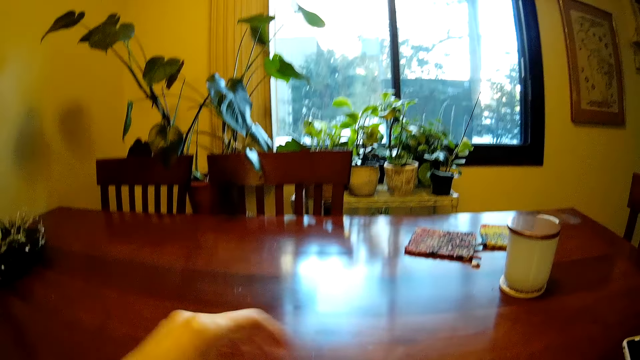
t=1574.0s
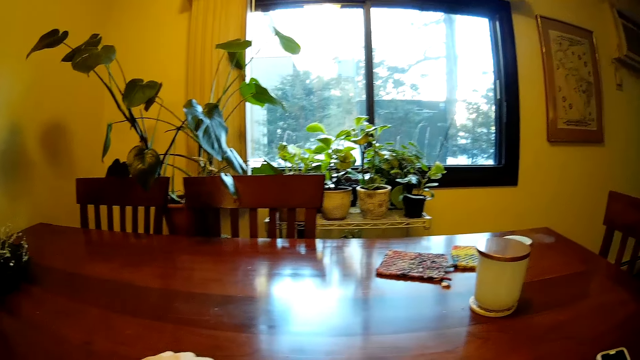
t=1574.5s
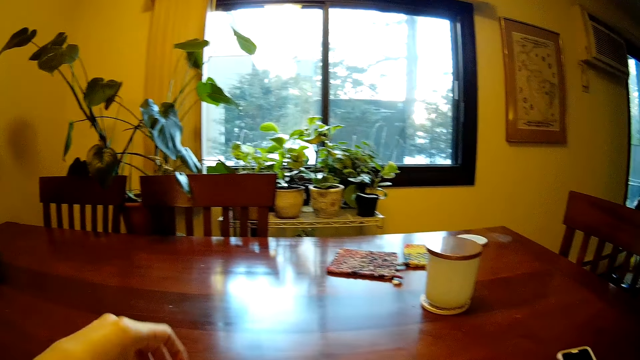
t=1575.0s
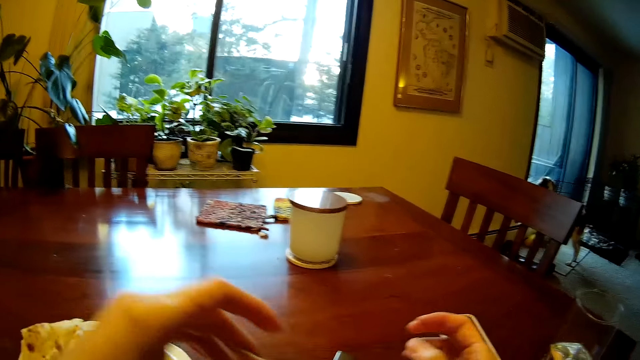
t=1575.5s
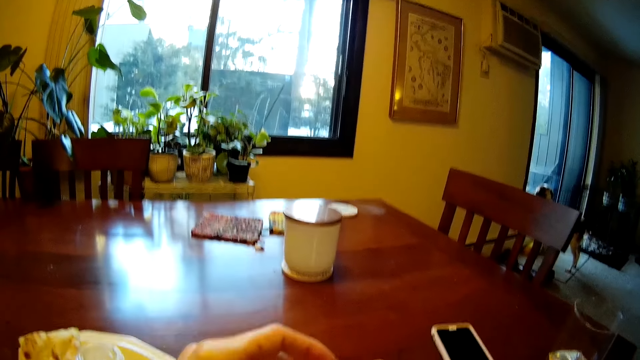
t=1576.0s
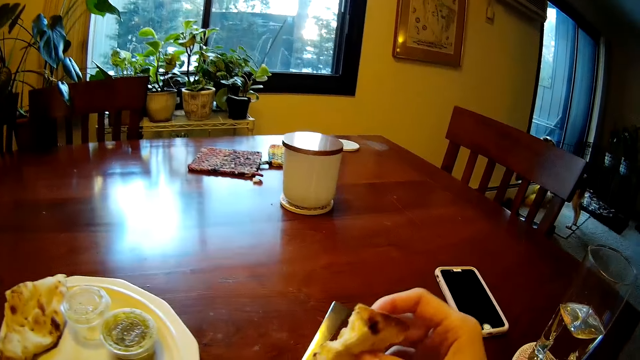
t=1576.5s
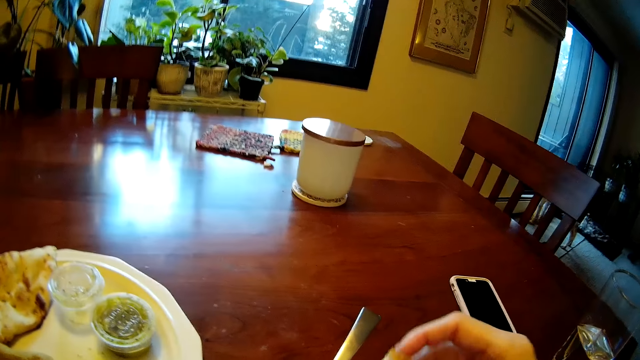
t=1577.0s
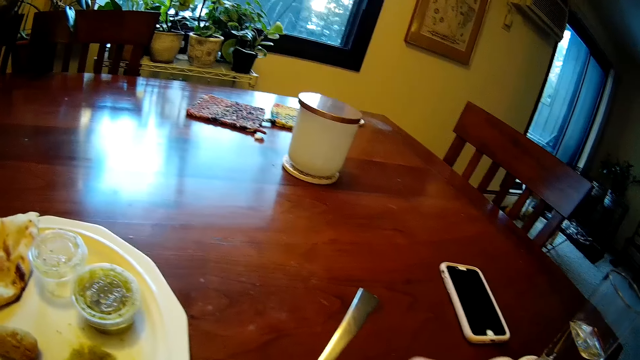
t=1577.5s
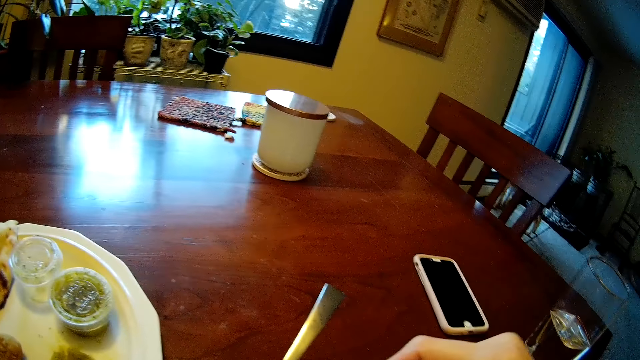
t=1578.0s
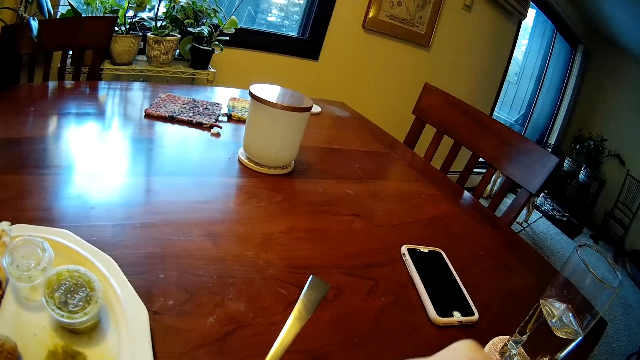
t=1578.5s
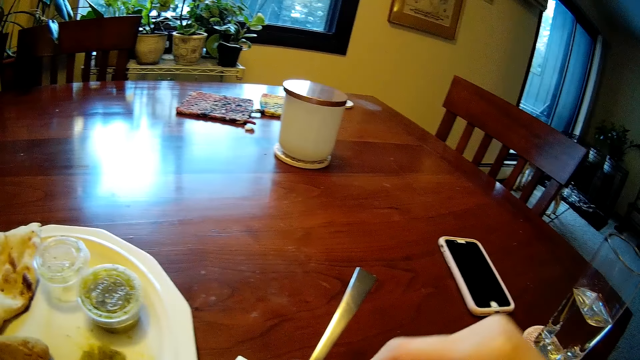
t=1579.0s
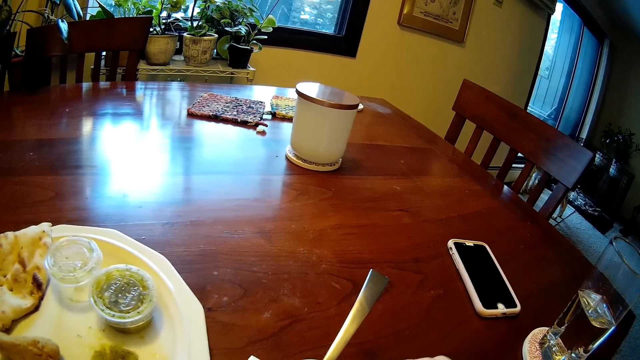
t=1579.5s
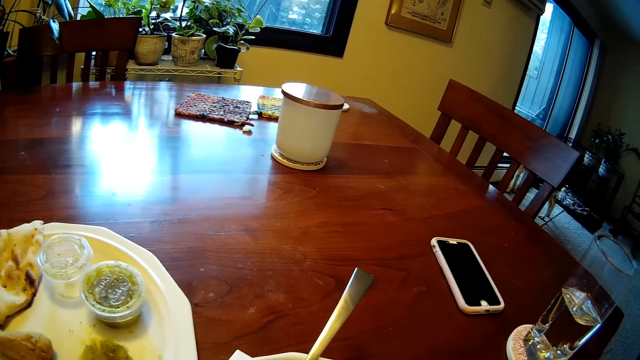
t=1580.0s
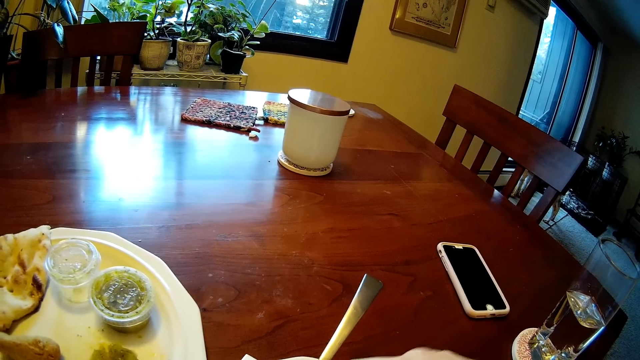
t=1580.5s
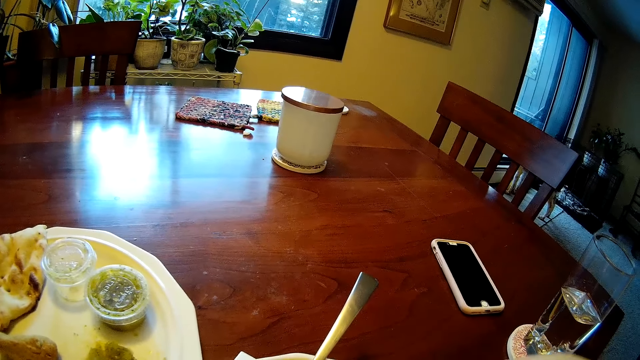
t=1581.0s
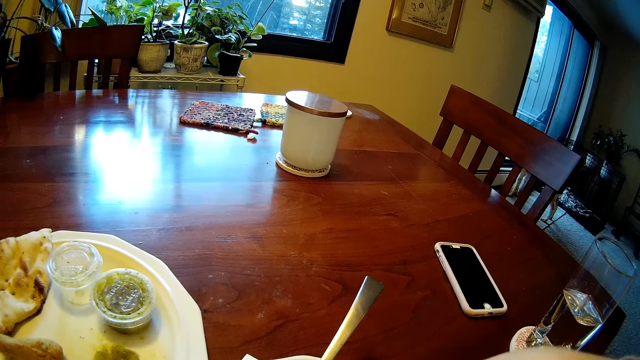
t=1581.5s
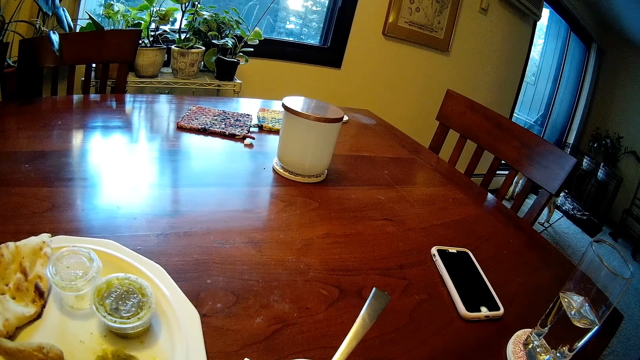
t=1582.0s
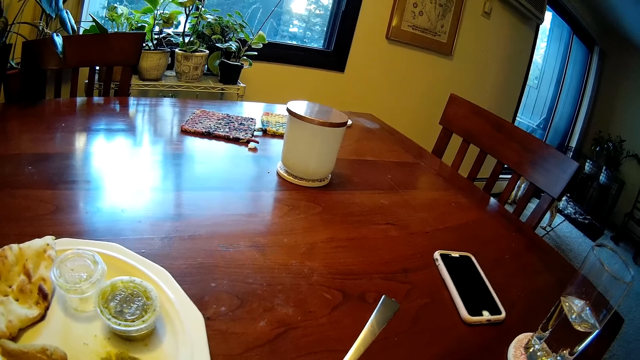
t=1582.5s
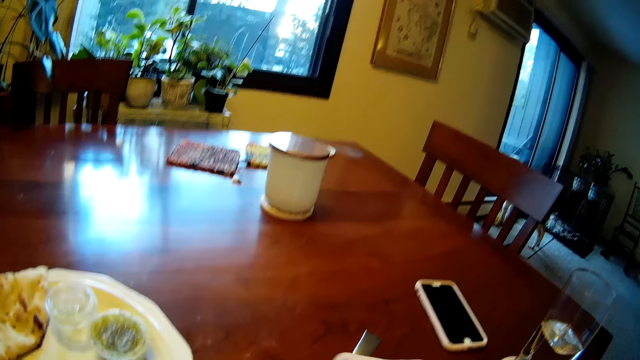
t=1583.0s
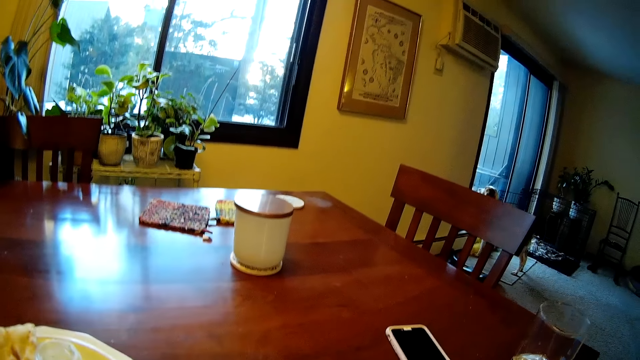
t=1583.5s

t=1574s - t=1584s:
The camera wearer picks up a pancake from the plate with his left hand. He passes the pancake in his left hand to his right hand.

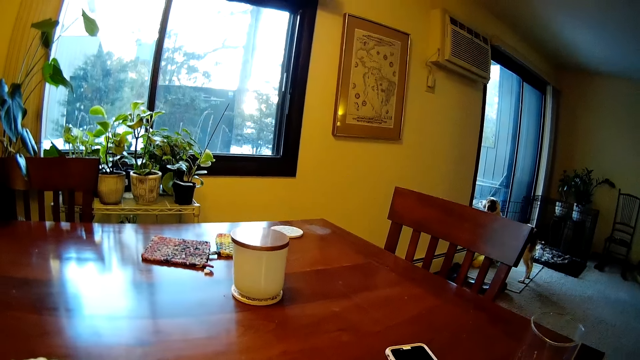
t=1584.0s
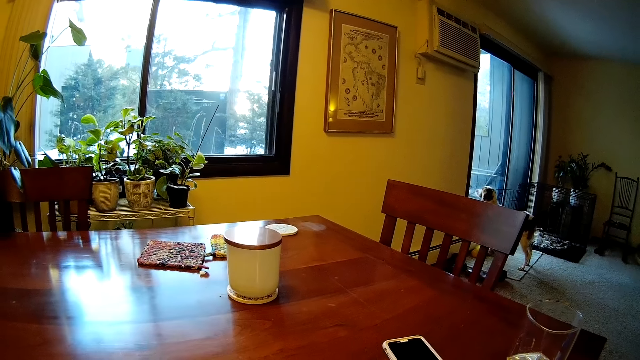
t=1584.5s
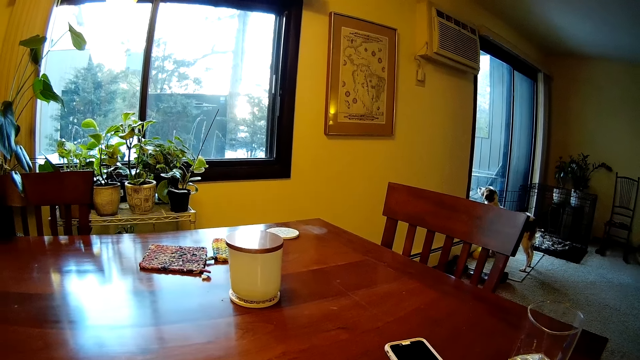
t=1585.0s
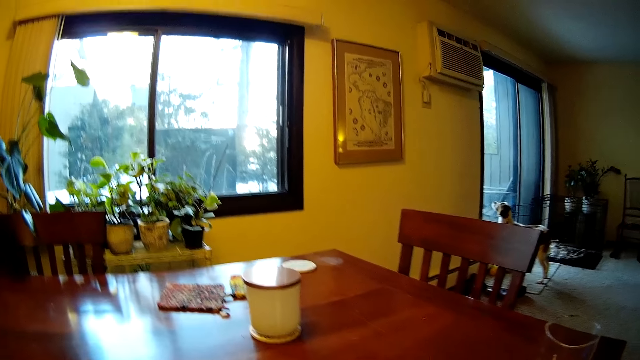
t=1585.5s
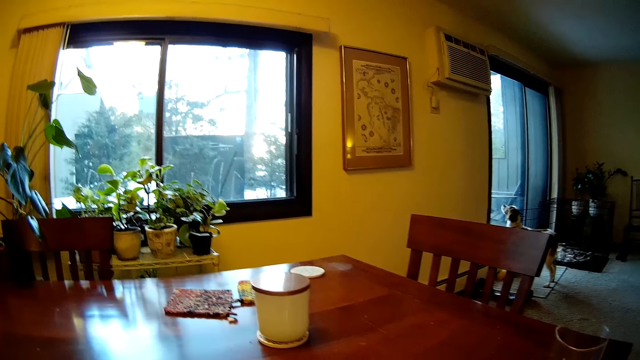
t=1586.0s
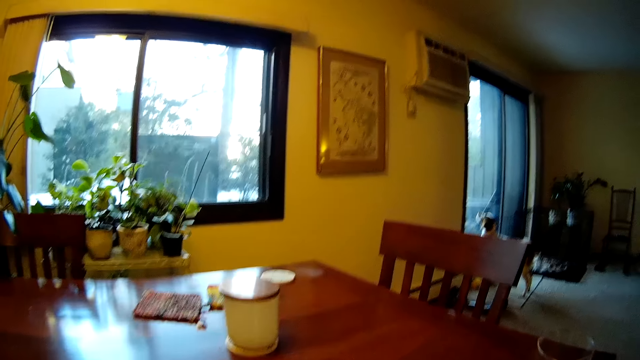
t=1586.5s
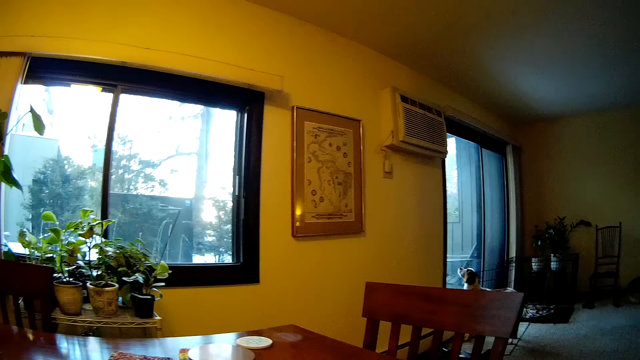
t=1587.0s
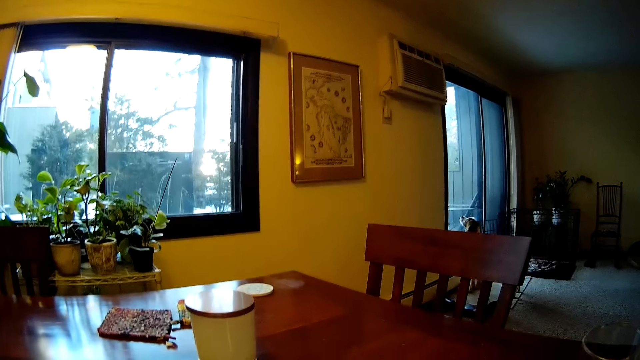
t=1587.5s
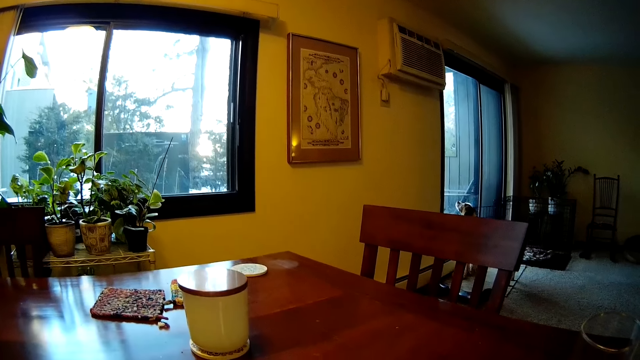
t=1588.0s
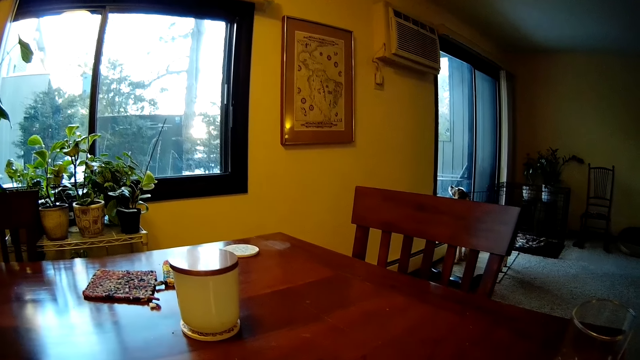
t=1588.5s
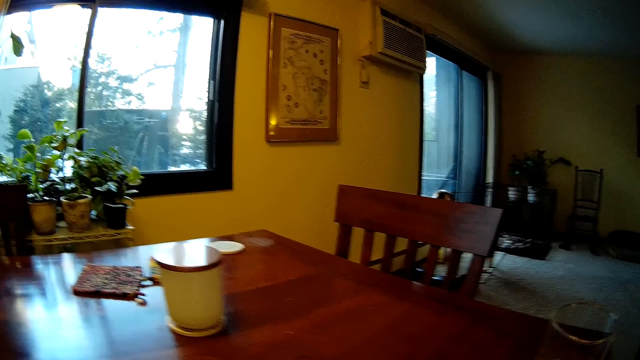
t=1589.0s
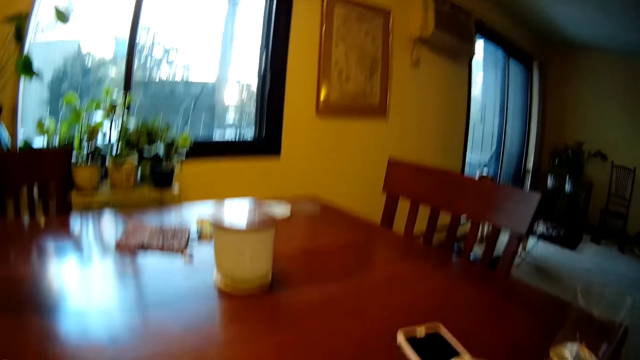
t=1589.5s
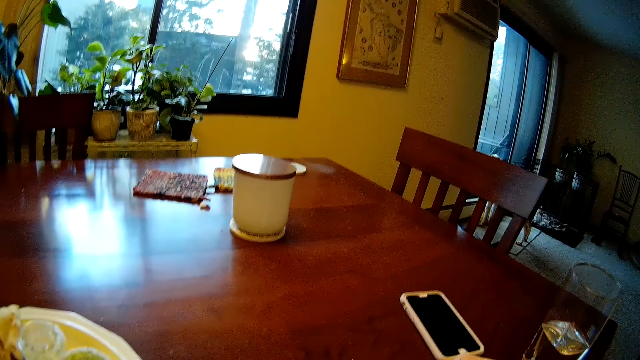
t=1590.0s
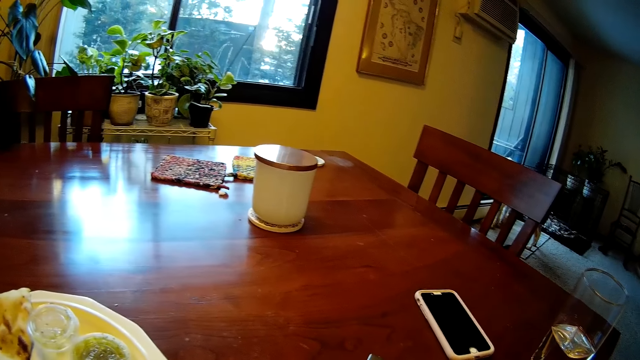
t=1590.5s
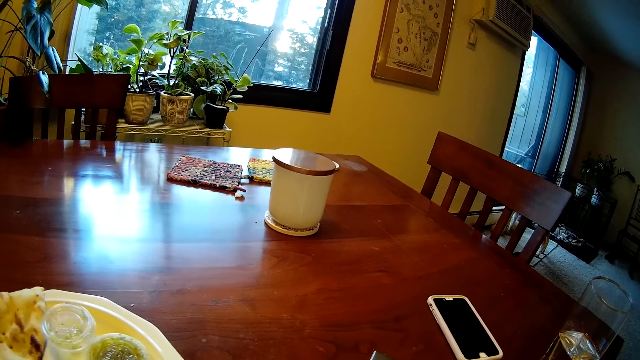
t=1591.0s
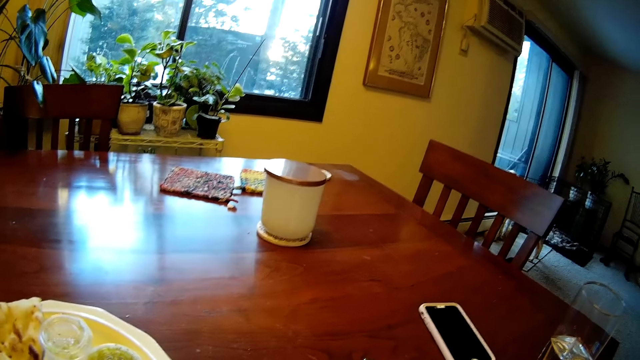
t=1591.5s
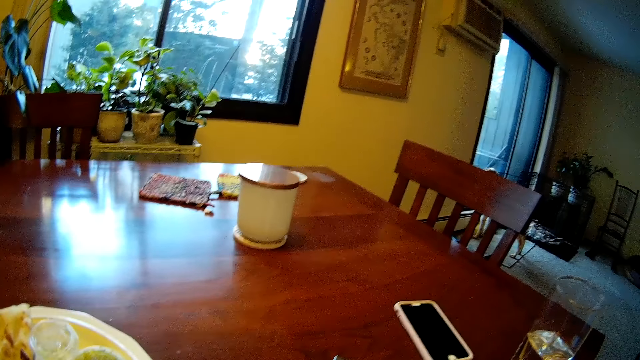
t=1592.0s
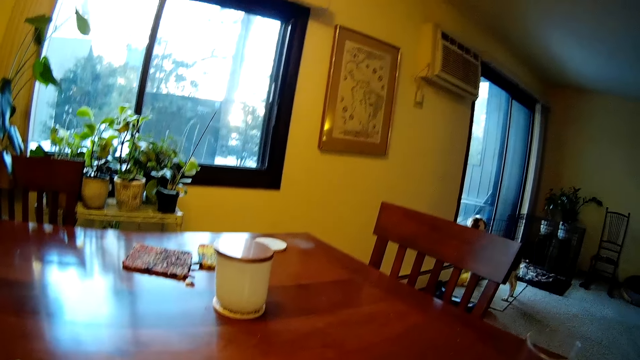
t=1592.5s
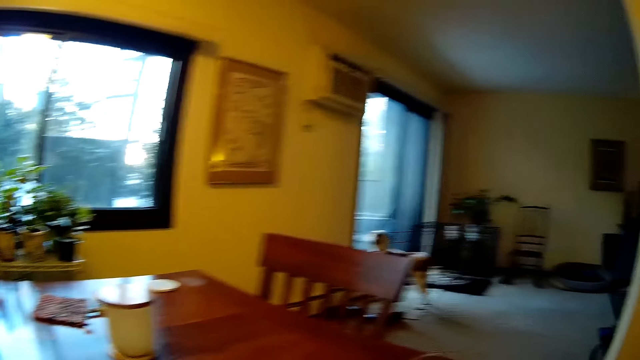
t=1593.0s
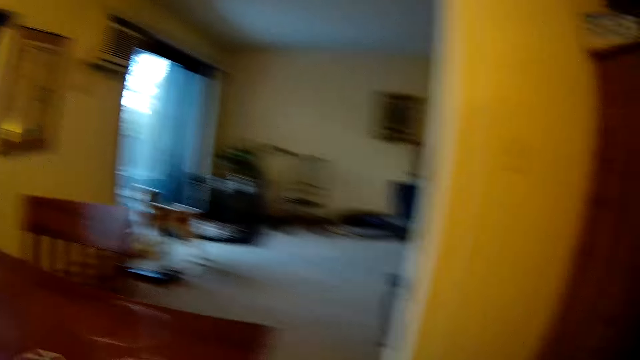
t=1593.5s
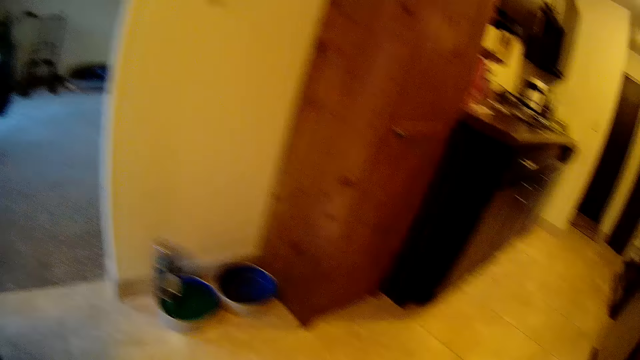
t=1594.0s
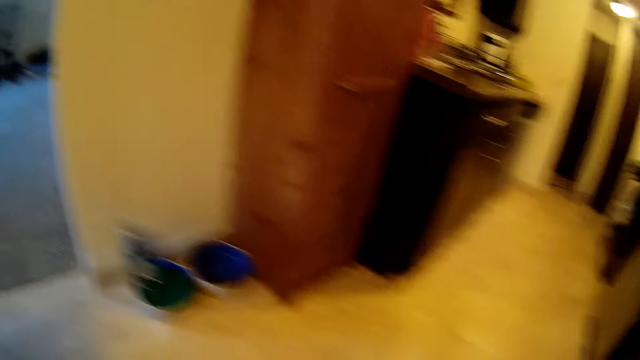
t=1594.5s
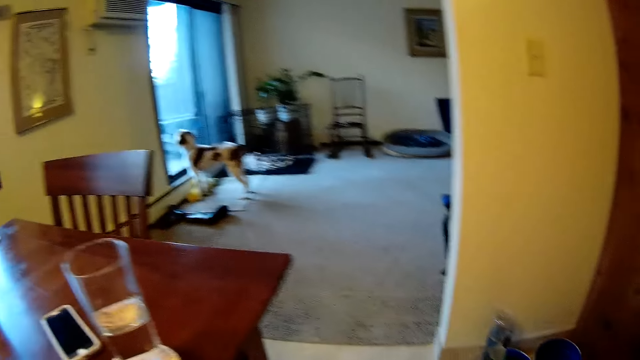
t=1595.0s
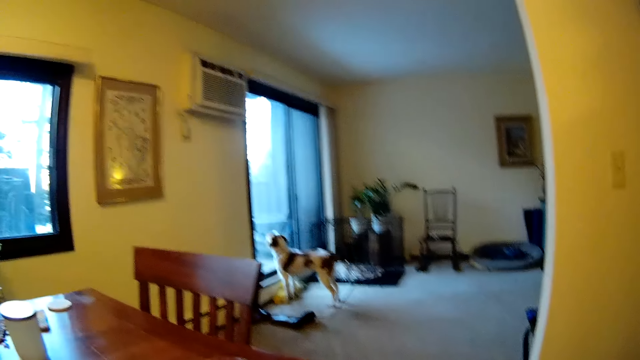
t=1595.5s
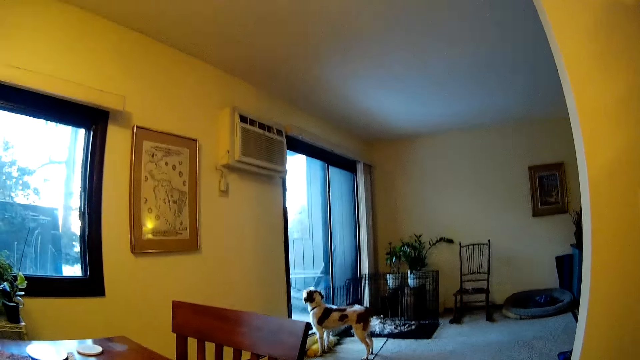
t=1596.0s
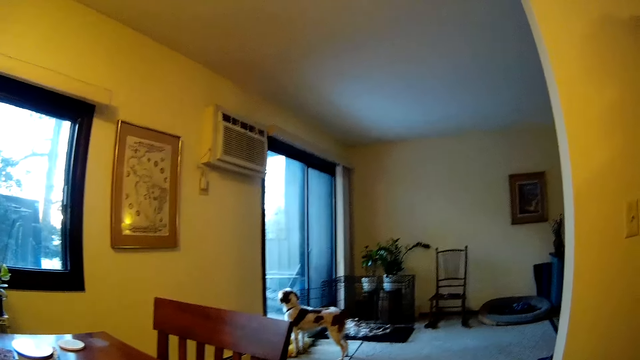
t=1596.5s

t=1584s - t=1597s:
The camera wearer looks up. He picks up something with his right hand. He looks at the kitchen.
